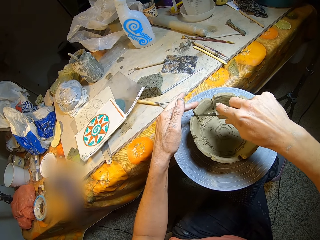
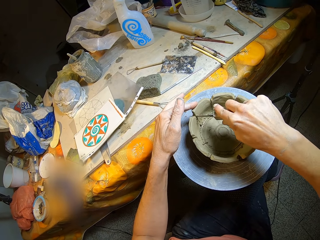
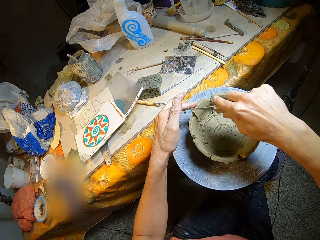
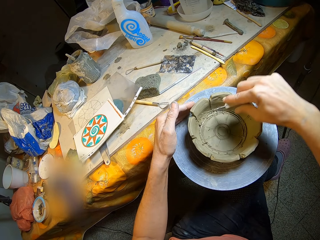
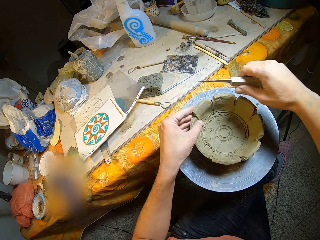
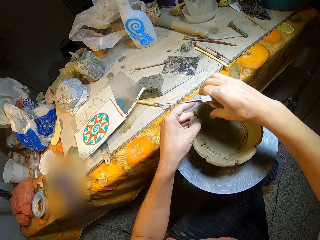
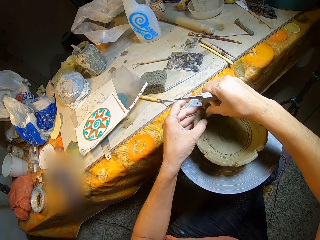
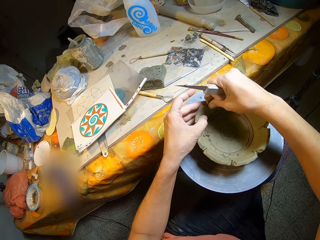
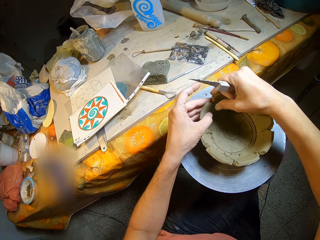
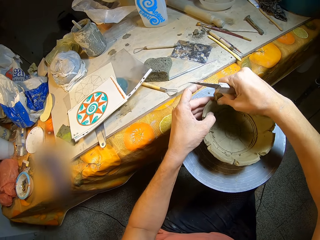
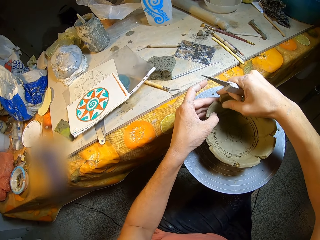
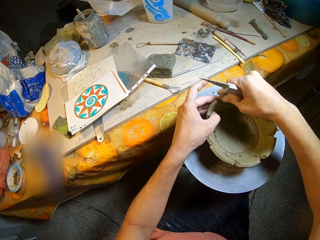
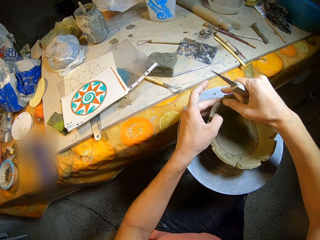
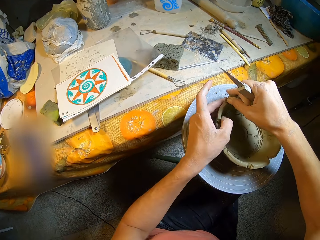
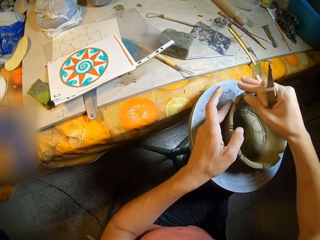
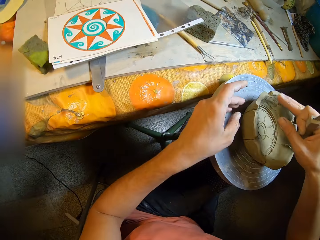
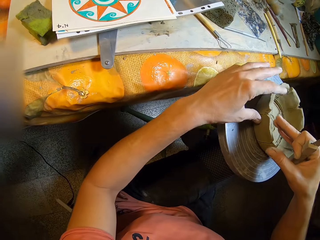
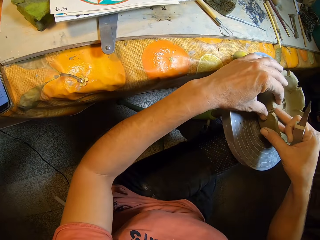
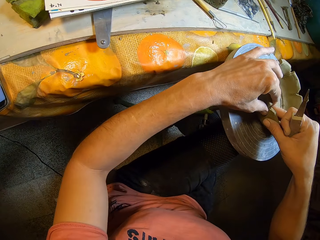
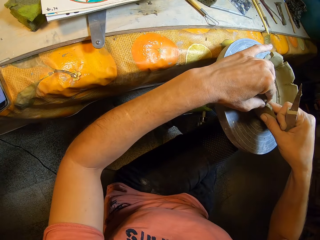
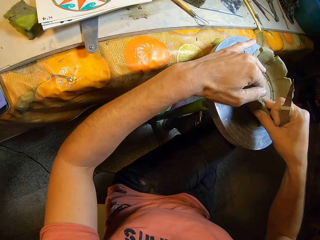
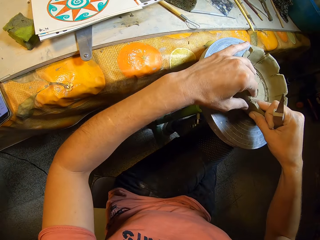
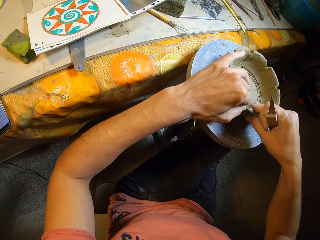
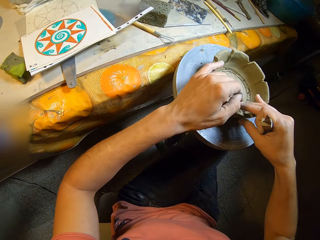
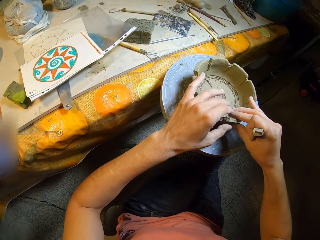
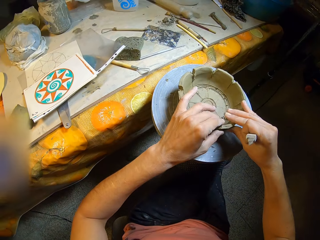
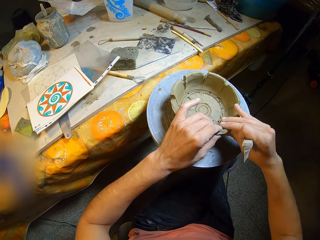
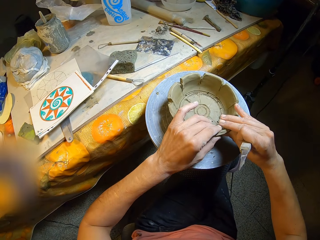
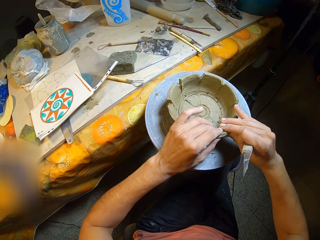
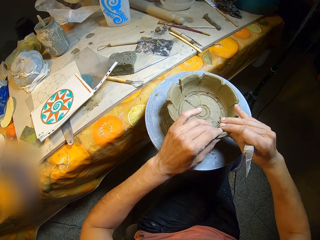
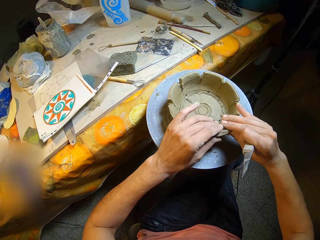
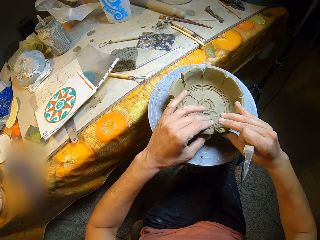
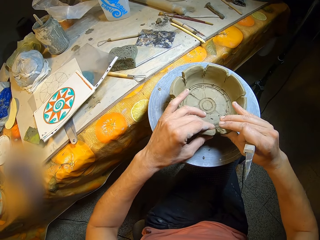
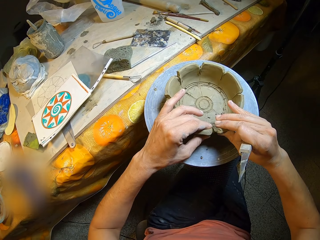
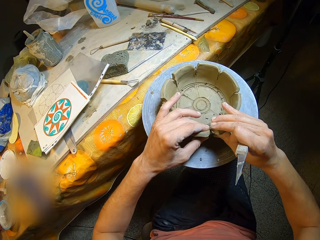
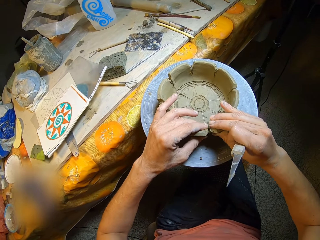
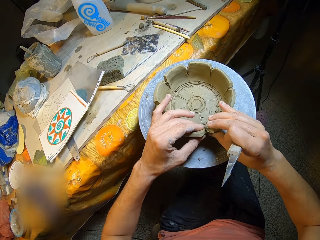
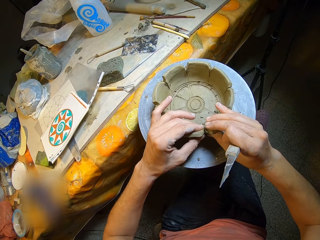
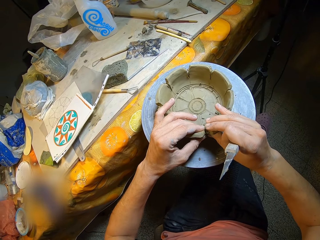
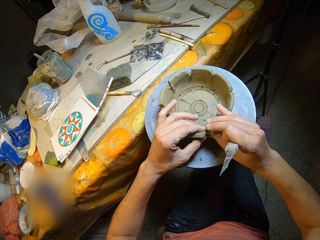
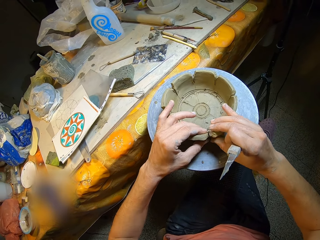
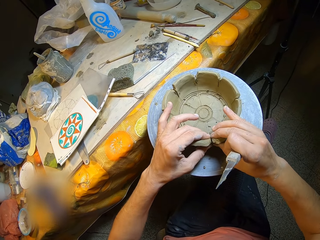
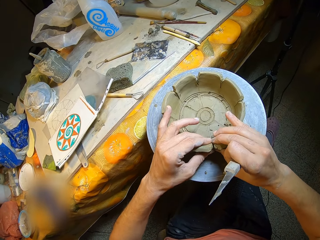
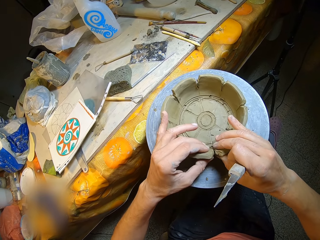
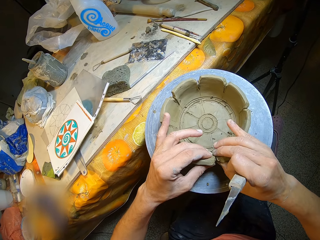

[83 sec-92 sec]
The camera wearer holds the pottery piece on the potter's wheel with her left hand. She cleans the pottery piece on the potter's wheel with her right hand. She aligns the clay model with both hands. She turns the pottery piece on the potter's wheel with her left hand. She removes her right hand from the pottery piece on the potter's wheel. She holds the pottery piece on the potter's wheel with her right hand. She wipes the pottery piece on the potter's wheel with her left hand.

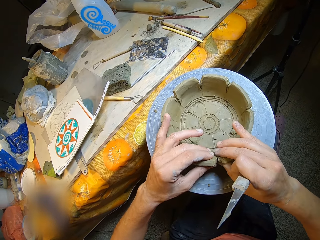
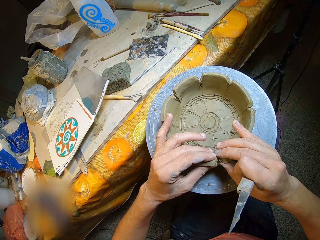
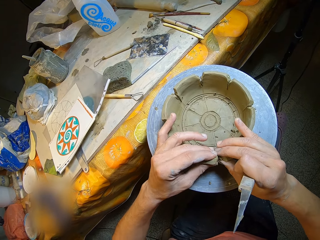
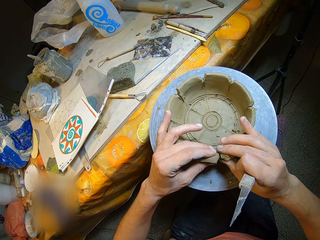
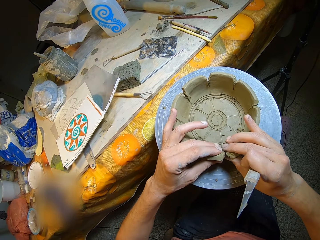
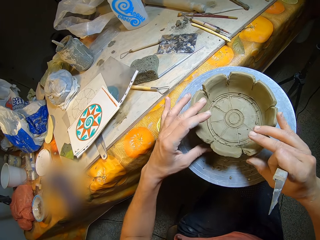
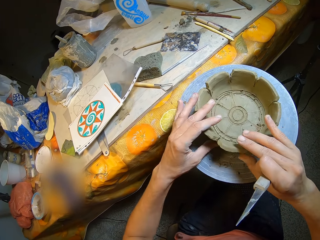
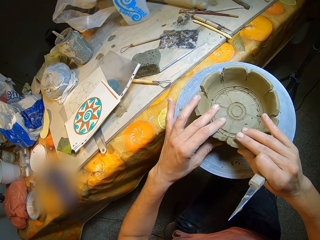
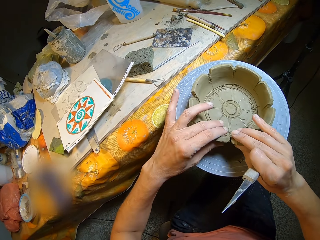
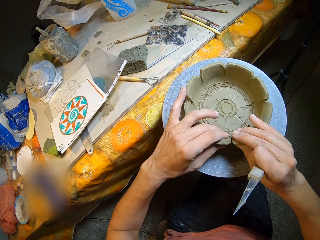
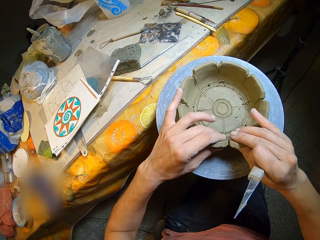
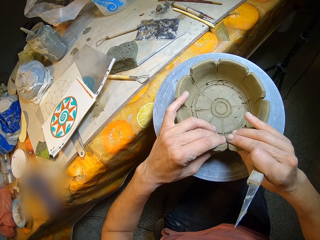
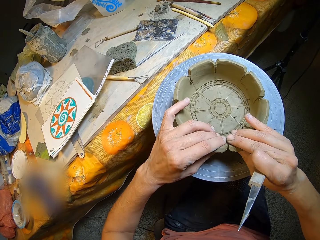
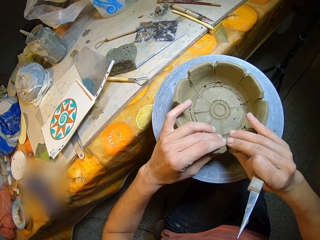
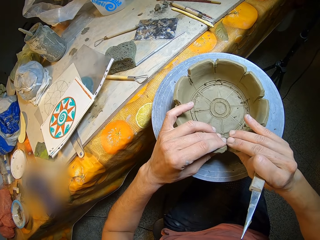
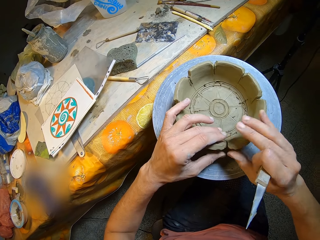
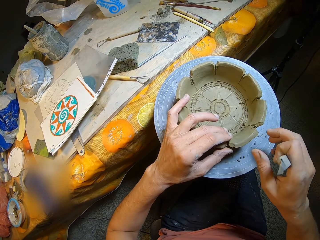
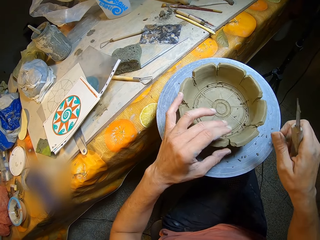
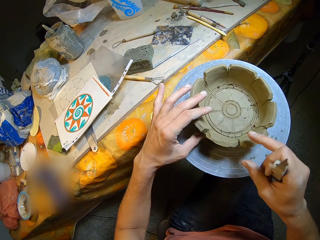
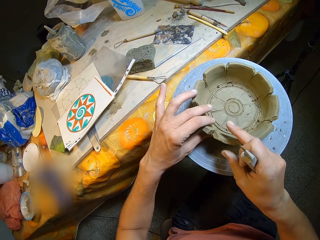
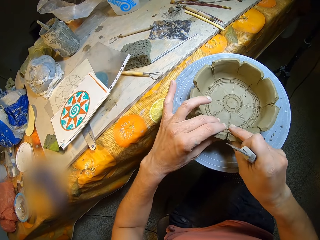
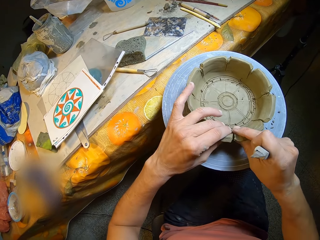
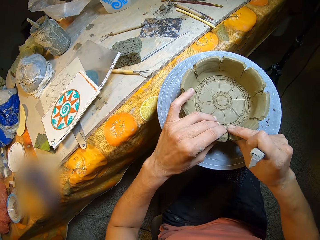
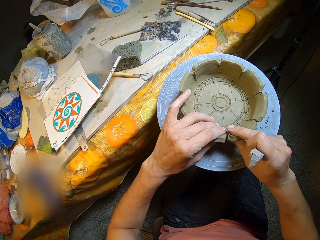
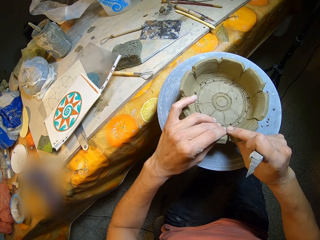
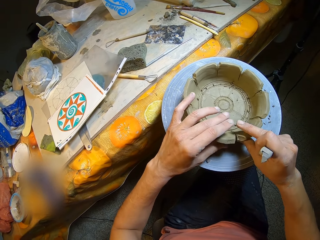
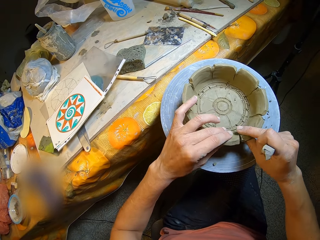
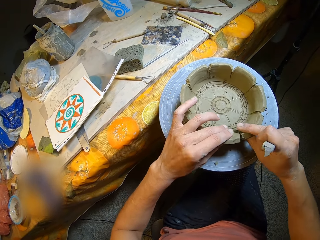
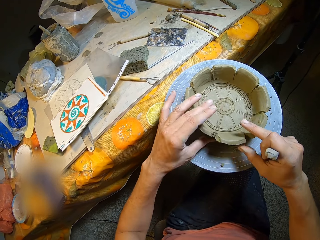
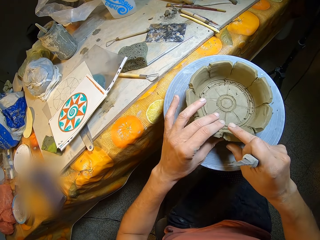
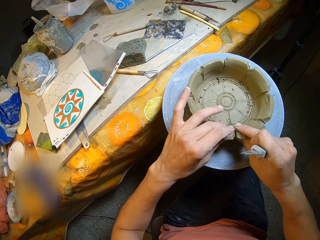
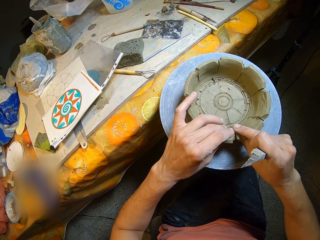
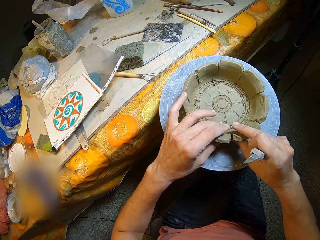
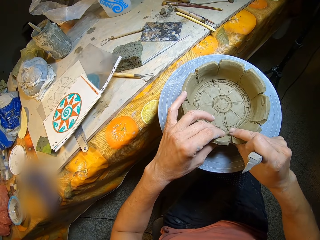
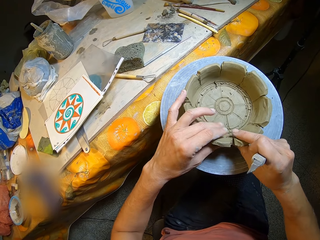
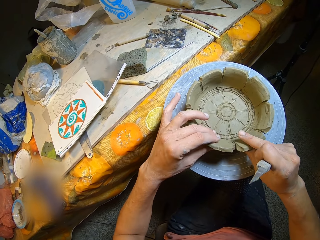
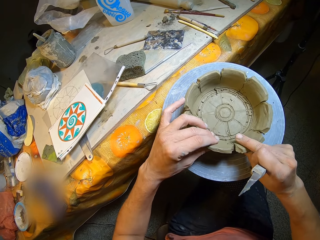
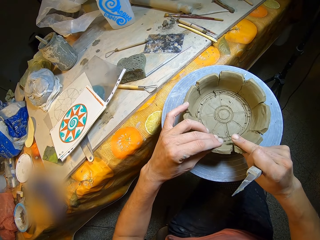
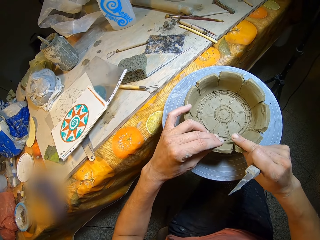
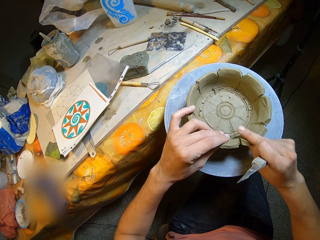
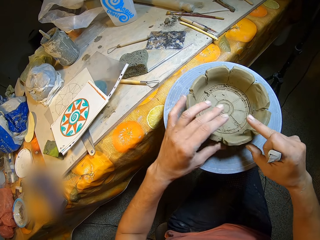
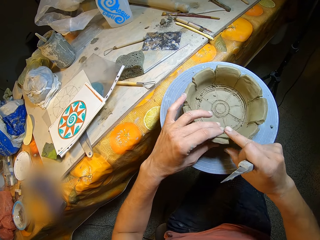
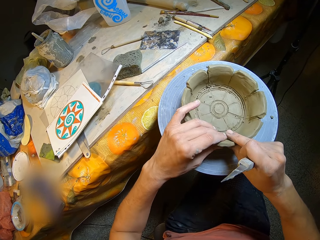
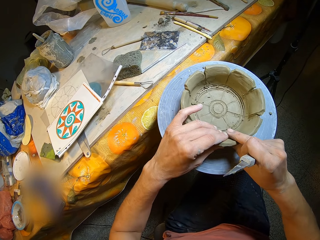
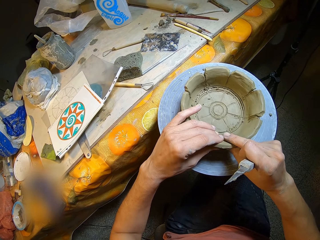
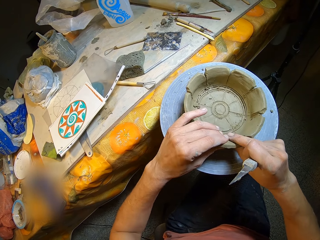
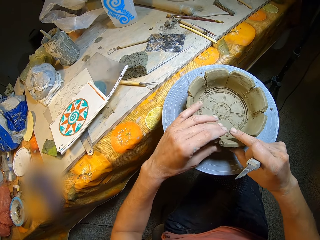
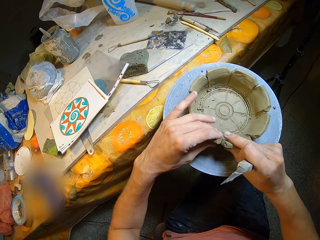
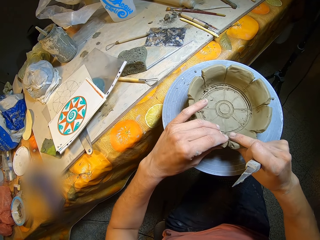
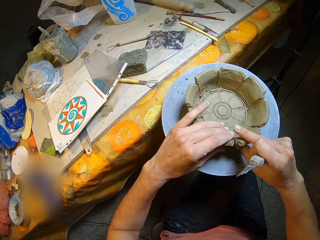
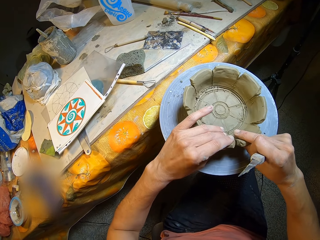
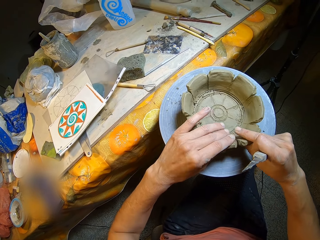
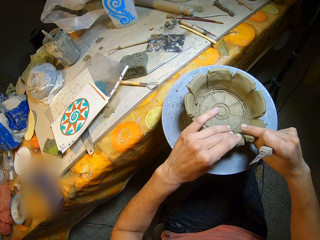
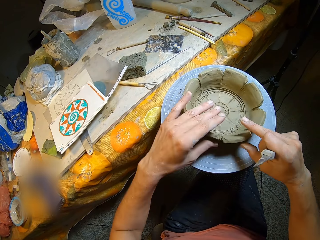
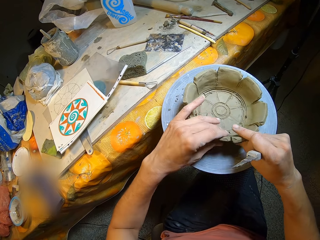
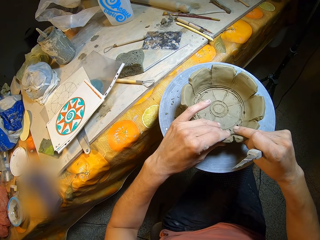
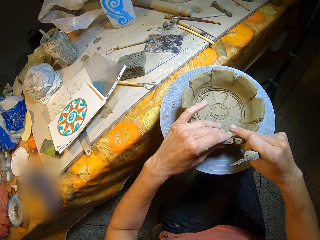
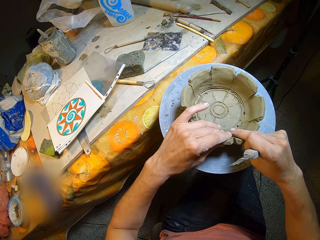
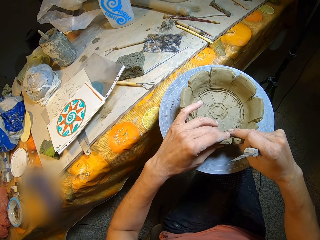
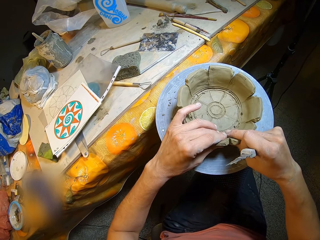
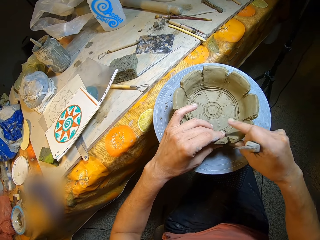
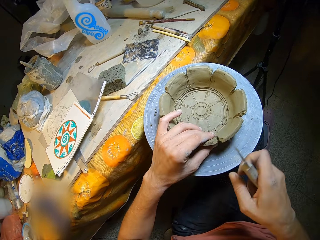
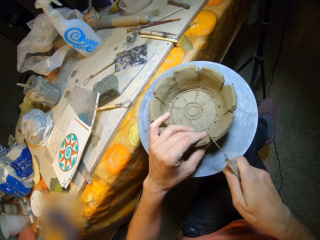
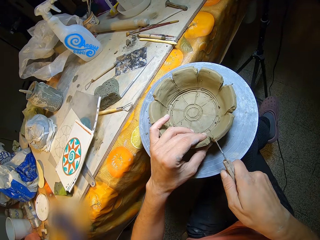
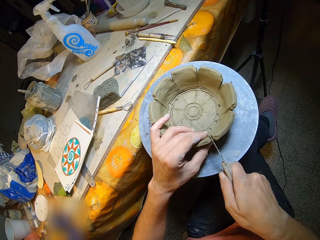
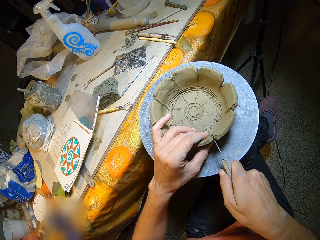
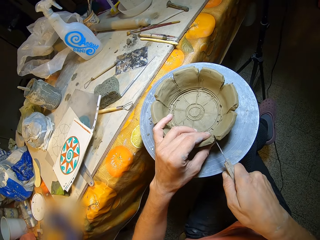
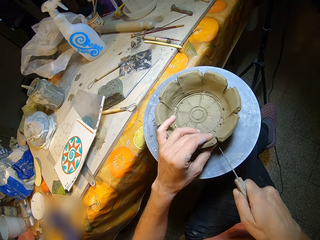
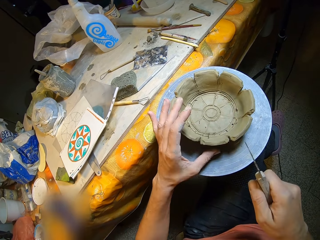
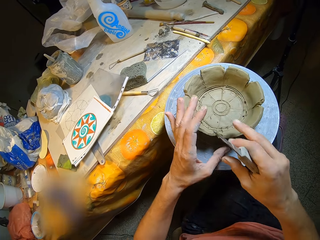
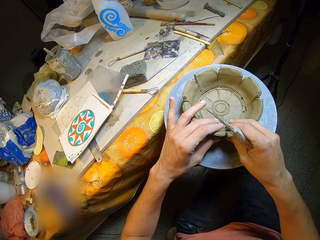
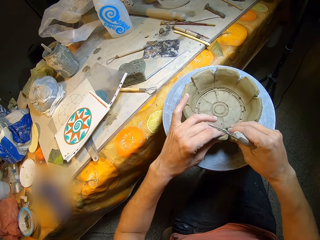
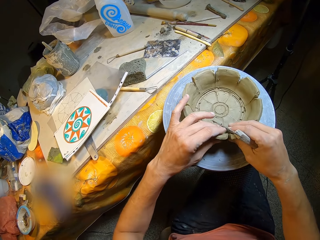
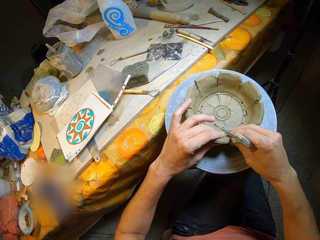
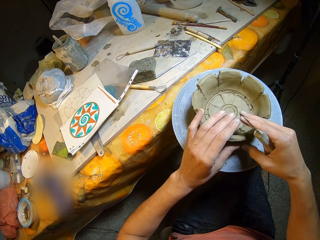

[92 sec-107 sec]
The camera wearer presses the pottery piece or clay model on the potter's wheel with her hands. She removes her hands from the pottery piece on the potter's wheel. She turns the pottery piece on the potter's wheel with her left hand. She presses the pottery piece on the potter's wheel with her hands. She turns the pottery piece on the potter's wheel with her hands. She presses the pottery piece on the potter's wheel with her hands. She turns the pottery piece on the potter's wheel with her hands. She presses the pottery piece on the potter's wheel with her hands. She turns the pottery piece on the potter's wheel with her hands. She presses the pottery piece on the potter's wheel with her hands. She removes her right hand from the pottery piece on the potter's wheel. She cuts the pottery piece on the potter's wheel with the carving knife in her right hand. She removes her left hand from the pottery piece on the potter's wheel. She turns the pottery piece on the potter's wheel with her left hand. She presses the pottery piece on the potter's wheel with her hands. She aligns the clay model with both hands.
